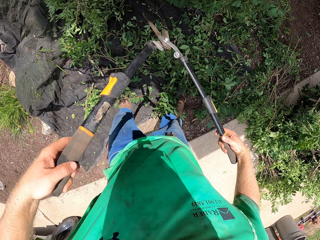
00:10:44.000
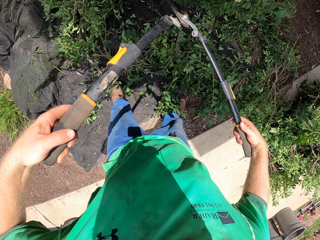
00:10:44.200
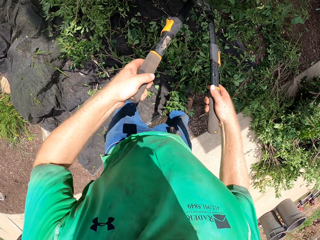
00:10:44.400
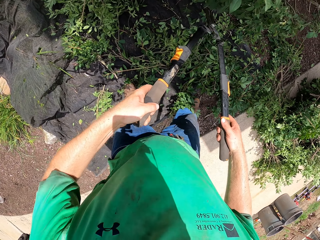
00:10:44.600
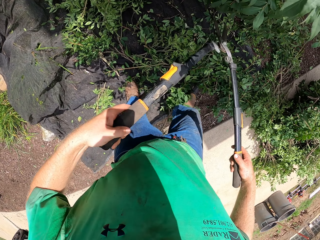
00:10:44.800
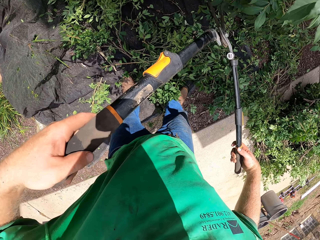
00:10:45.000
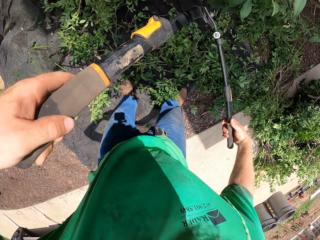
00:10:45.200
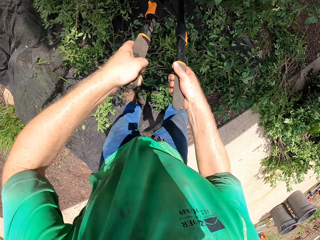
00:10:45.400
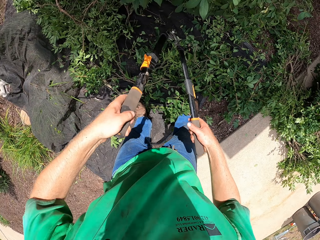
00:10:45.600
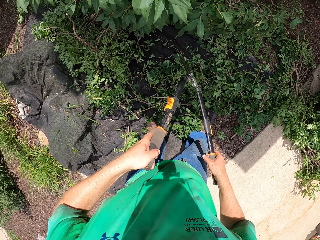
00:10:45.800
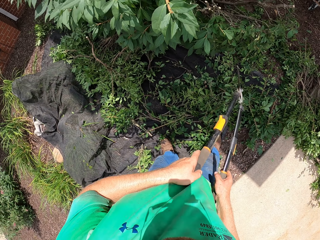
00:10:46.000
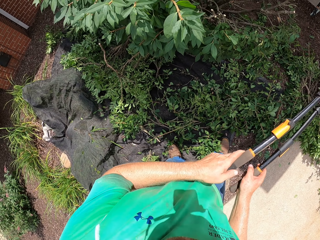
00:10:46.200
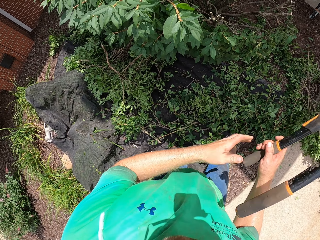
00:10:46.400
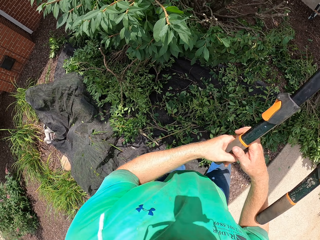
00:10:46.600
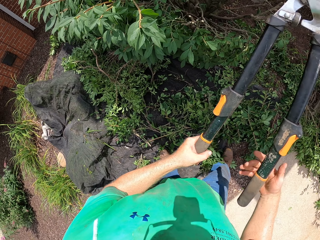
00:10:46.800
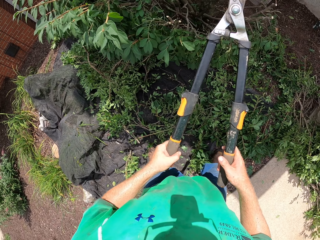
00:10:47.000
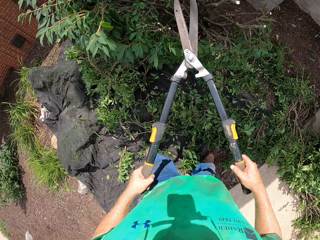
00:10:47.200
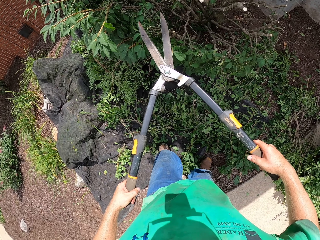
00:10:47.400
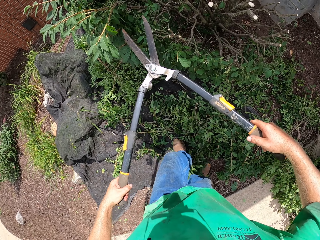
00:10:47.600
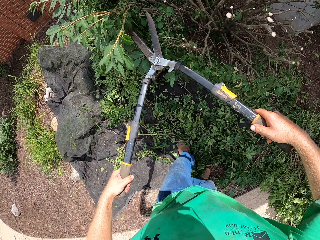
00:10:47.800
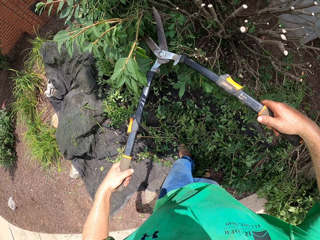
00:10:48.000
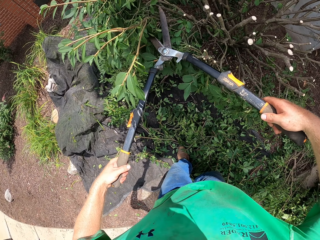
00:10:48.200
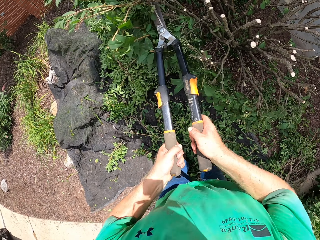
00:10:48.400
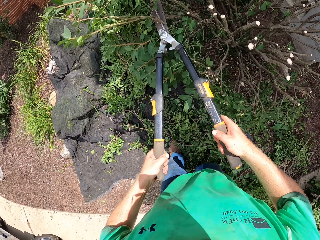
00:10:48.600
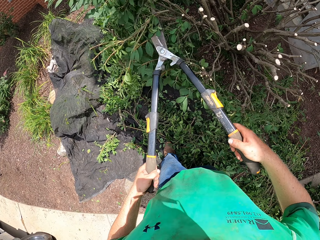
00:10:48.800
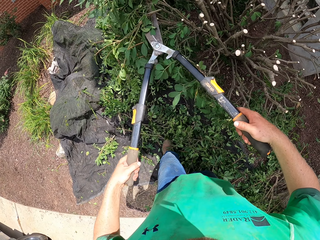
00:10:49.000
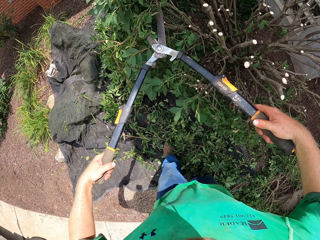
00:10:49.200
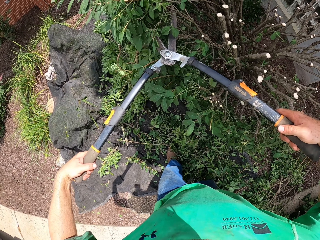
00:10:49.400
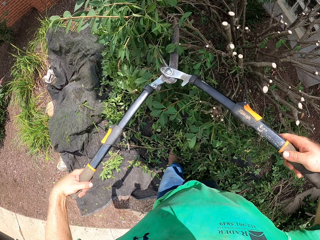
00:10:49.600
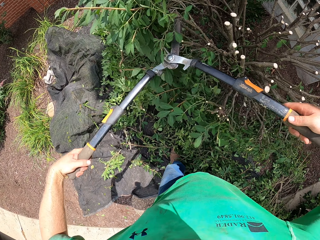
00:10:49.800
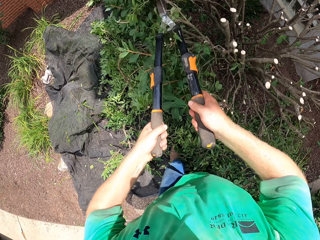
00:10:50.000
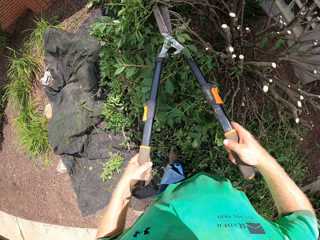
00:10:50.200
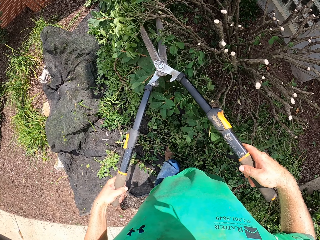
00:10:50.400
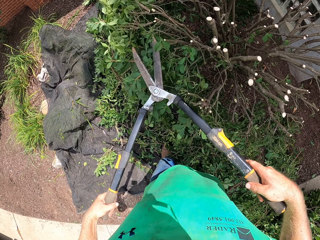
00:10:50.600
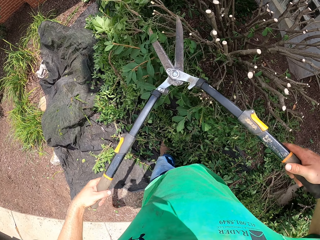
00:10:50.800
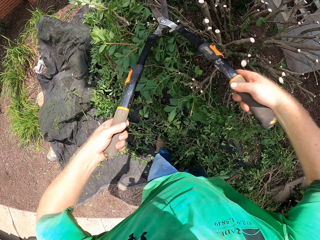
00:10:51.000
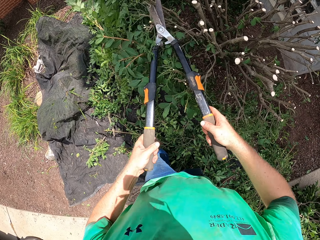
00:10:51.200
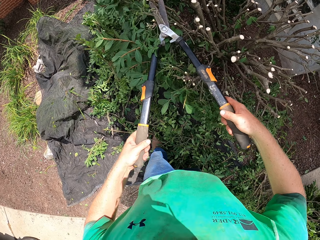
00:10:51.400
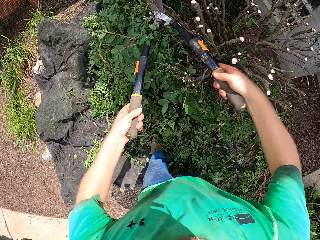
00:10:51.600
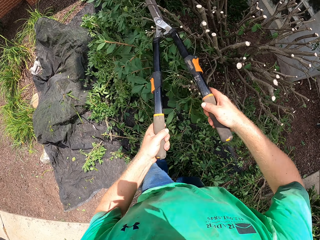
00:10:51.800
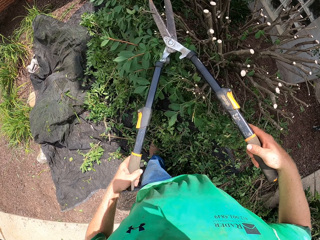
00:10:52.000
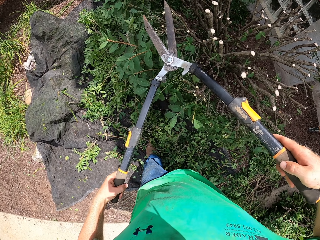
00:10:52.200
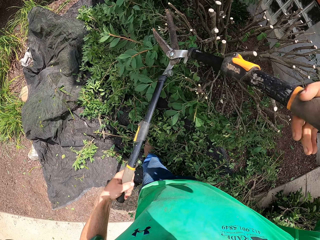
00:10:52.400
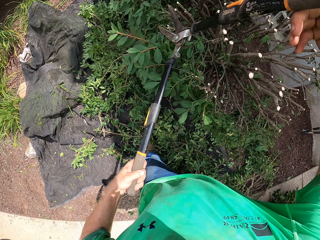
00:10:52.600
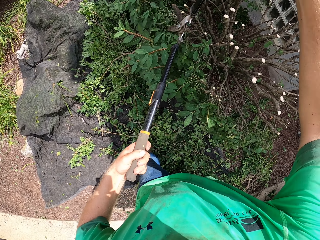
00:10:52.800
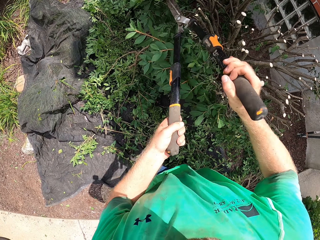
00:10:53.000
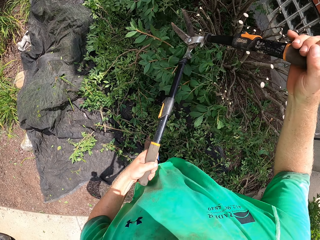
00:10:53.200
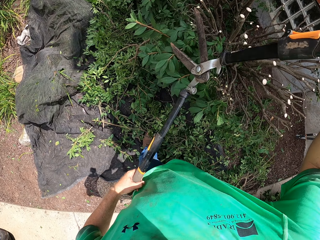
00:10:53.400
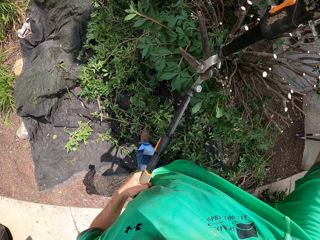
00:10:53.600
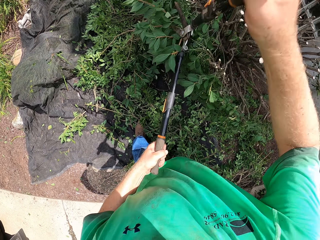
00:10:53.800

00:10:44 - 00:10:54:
The camera wearer turns the shear in his hands. He cuts the branches with the shear.

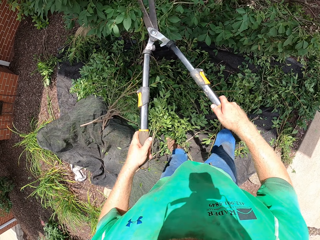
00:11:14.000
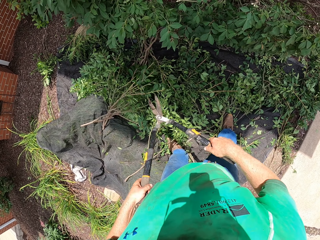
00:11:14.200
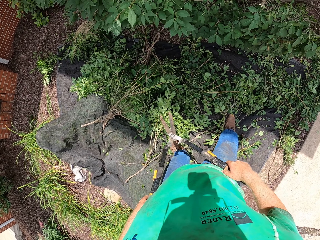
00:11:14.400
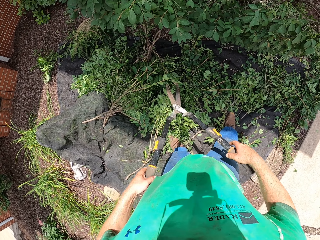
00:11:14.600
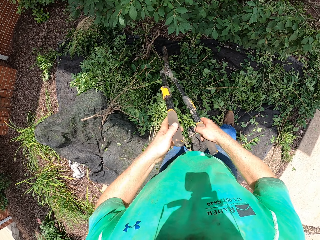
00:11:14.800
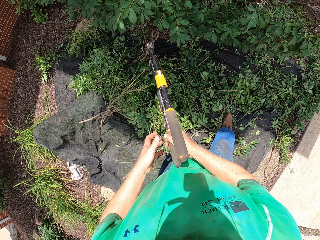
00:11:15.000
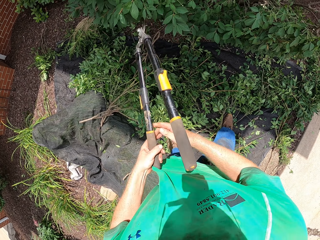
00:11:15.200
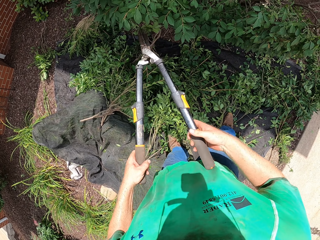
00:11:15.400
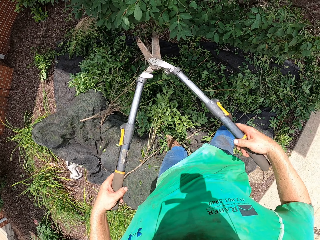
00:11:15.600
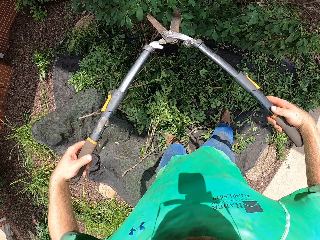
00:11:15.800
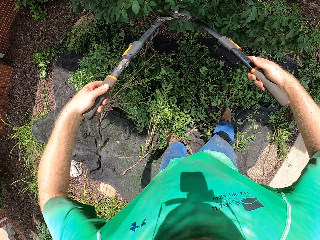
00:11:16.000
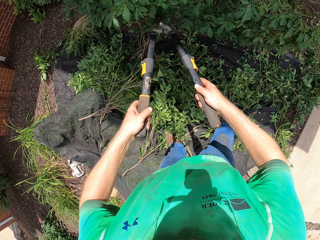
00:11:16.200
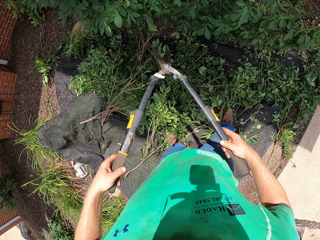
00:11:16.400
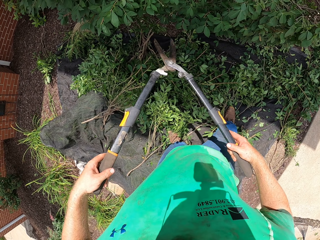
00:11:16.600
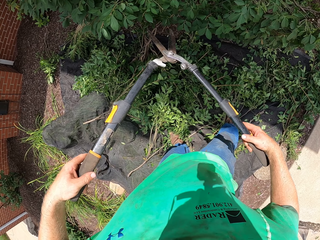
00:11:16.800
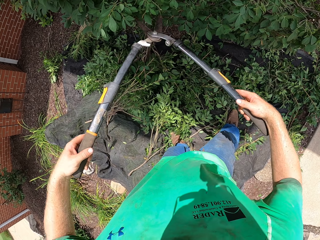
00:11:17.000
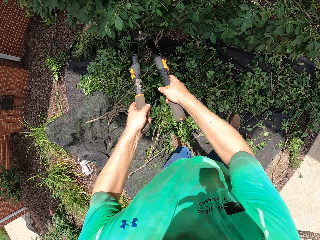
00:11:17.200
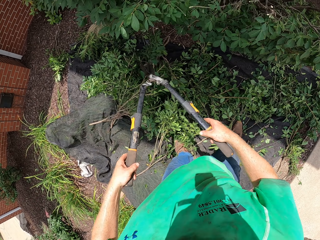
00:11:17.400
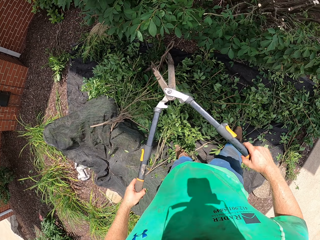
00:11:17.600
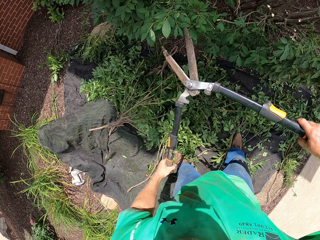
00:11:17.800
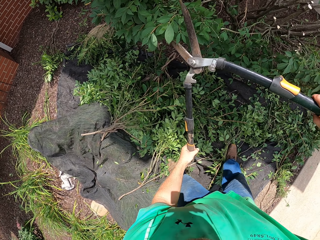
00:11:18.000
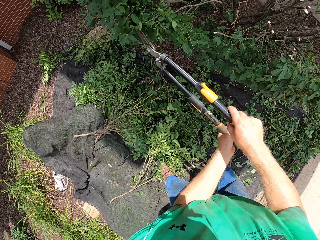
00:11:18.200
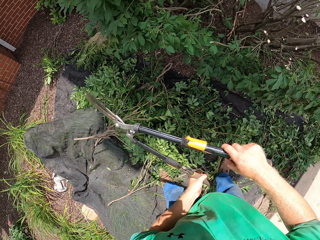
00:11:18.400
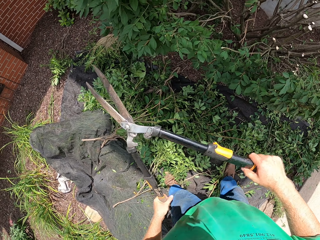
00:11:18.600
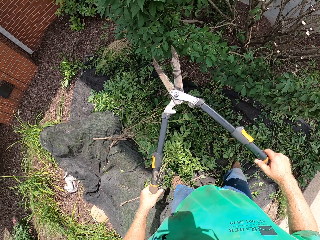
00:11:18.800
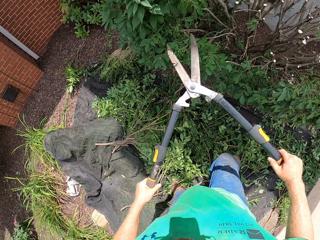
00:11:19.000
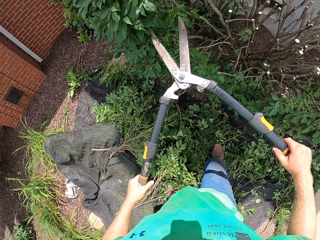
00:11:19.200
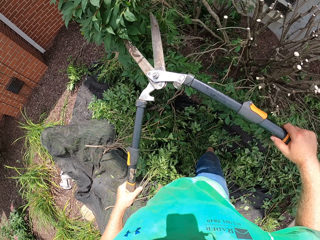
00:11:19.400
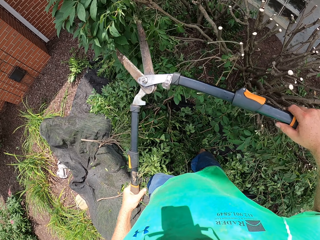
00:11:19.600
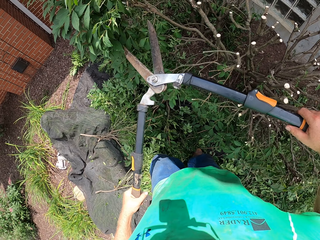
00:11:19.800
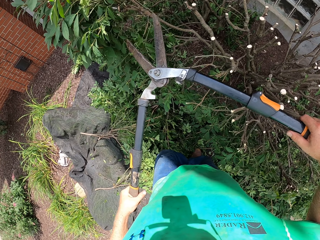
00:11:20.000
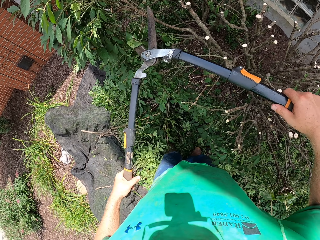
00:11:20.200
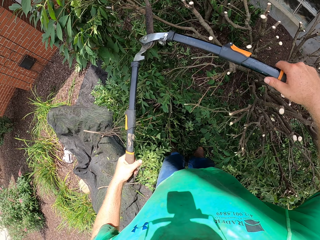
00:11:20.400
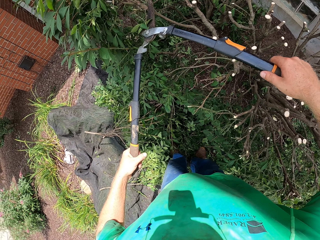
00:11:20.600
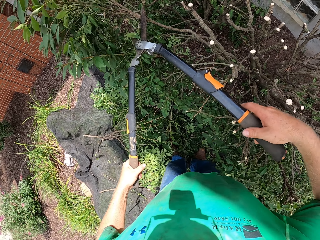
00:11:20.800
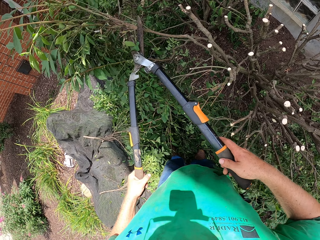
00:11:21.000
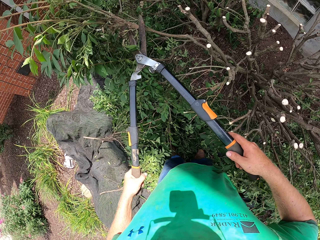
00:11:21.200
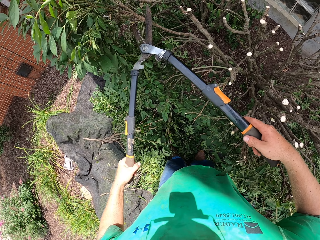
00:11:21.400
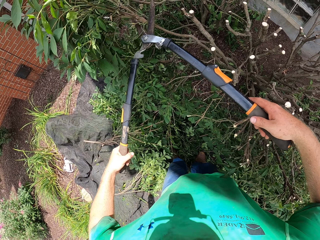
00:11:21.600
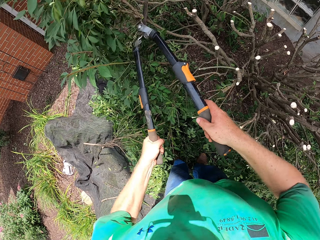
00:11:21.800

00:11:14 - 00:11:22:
The camera wearer turns the shear in his hands. He cuts the branches with the shear.
